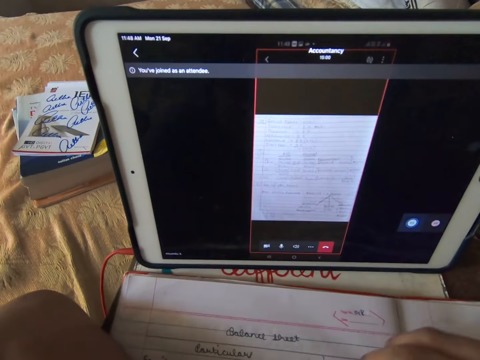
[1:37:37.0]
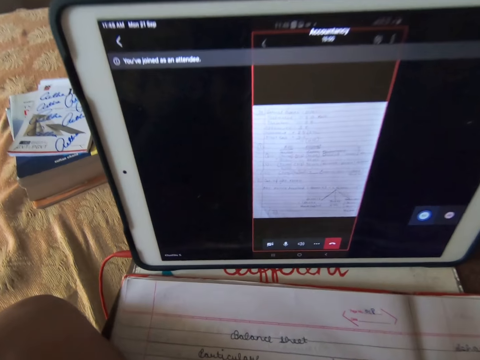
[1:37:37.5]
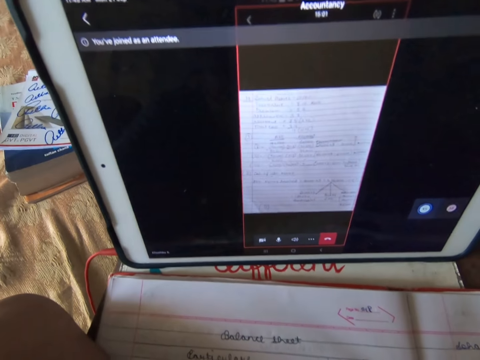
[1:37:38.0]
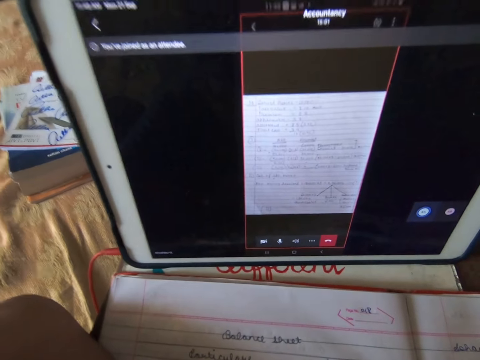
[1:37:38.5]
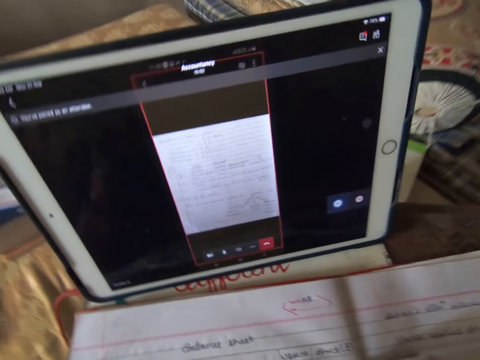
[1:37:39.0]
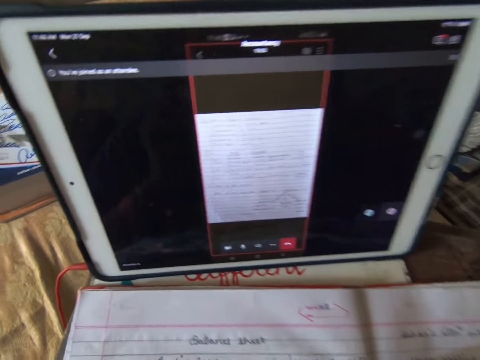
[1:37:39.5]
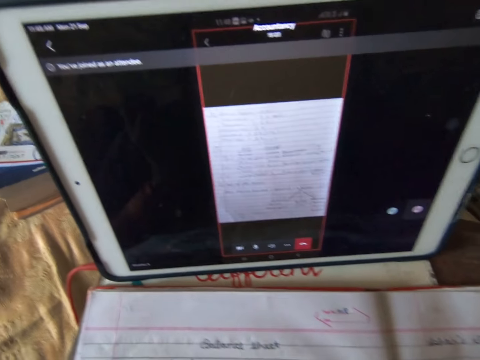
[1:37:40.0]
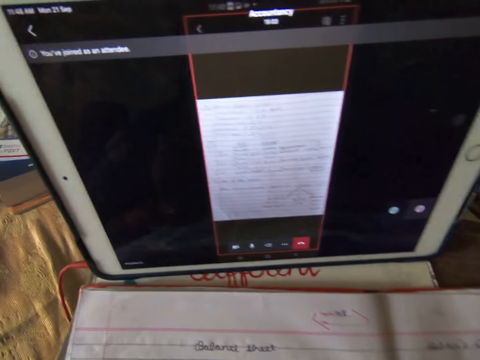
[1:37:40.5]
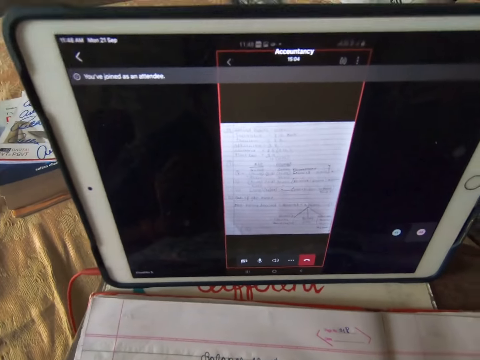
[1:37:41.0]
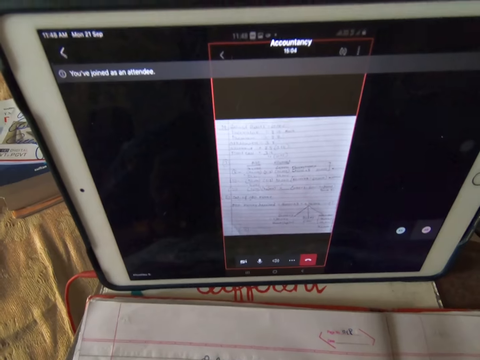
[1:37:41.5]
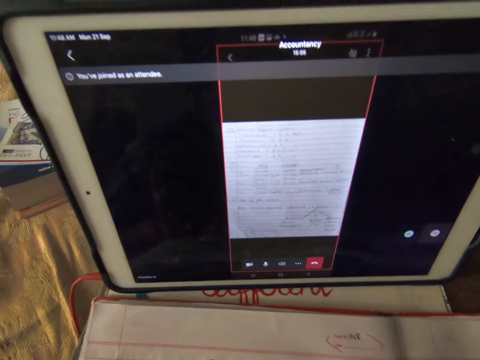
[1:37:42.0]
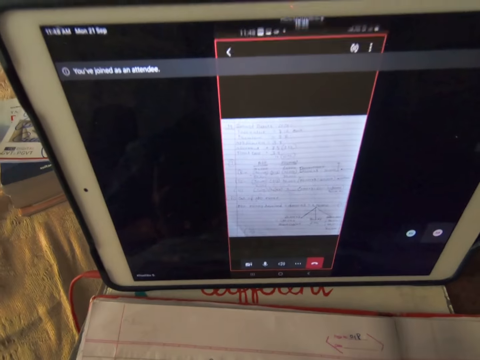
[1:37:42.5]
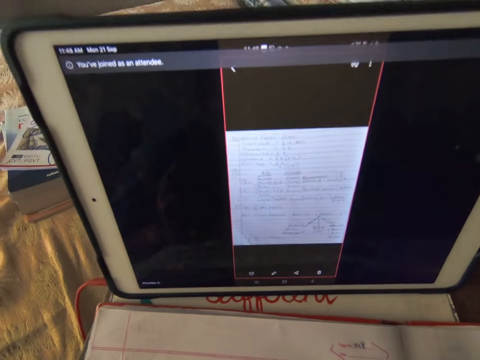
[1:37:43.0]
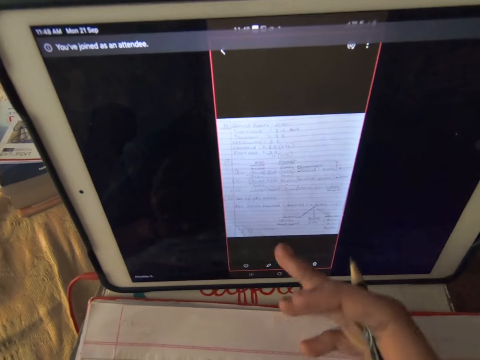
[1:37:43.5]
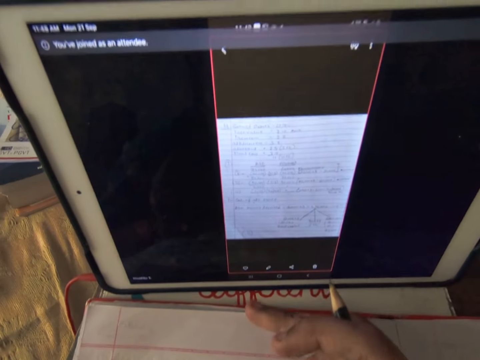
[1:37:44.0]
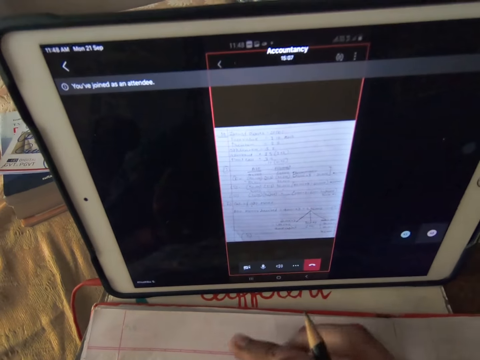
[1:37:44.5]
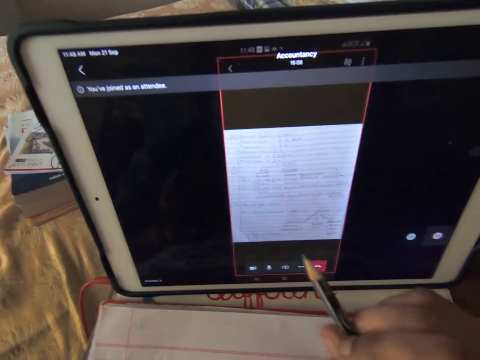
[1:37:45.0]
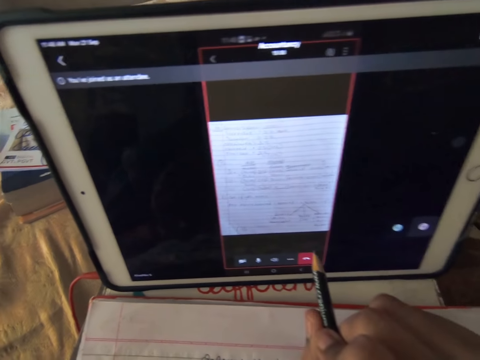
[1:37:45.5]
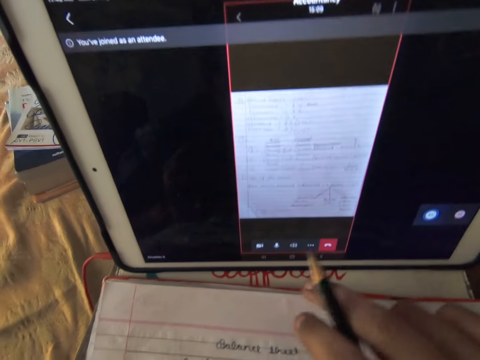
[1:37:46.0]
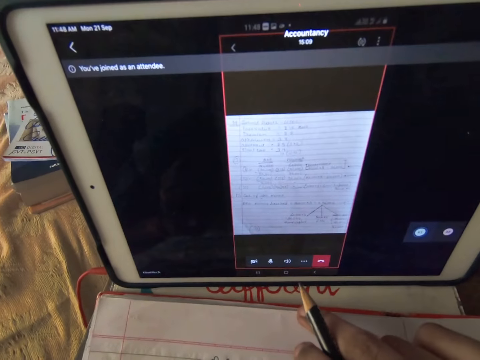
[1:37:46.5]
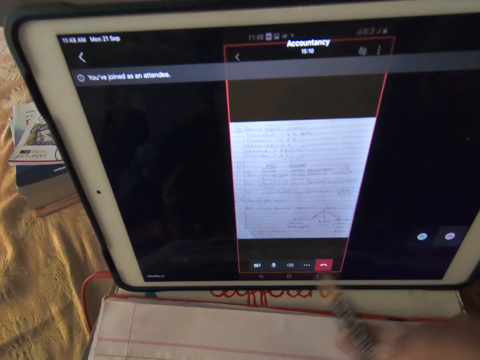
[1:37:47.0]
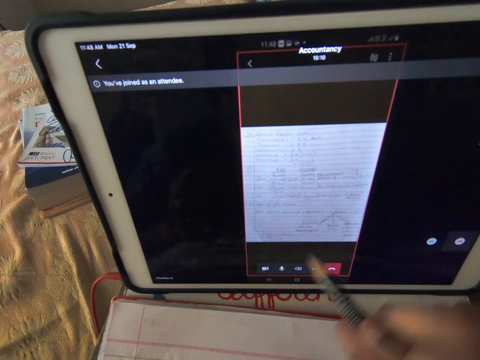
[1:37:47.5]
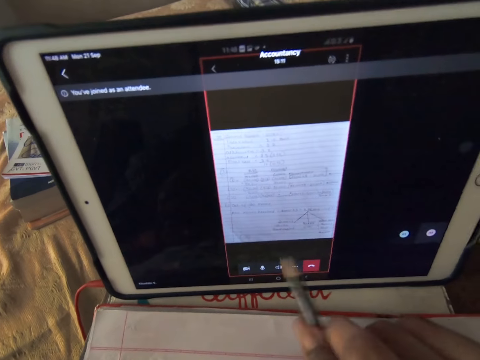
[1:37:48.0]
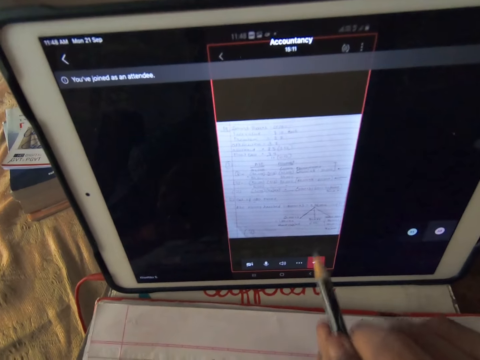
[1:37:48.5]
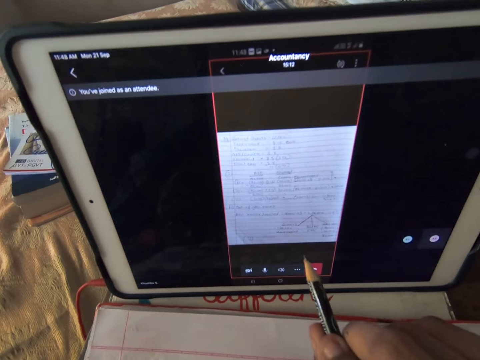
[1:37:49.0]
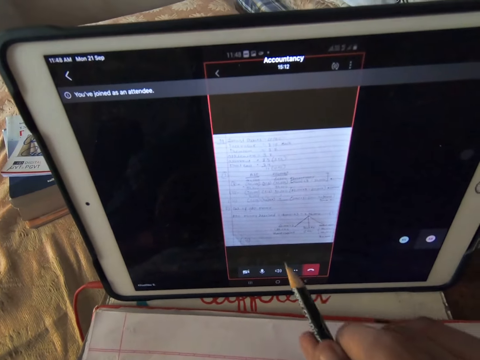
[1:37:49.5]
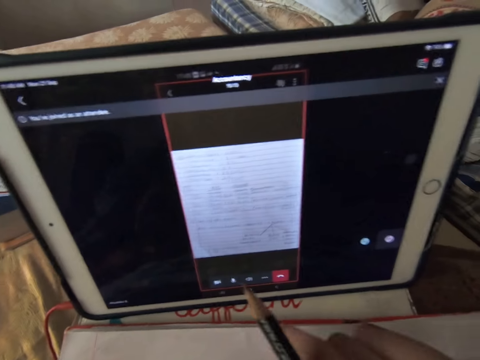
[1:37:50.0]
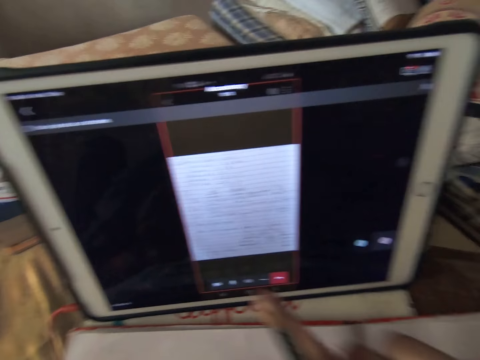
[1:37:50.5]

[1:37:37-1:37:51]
The camera wearer touches the tablet. They read on the tablet.

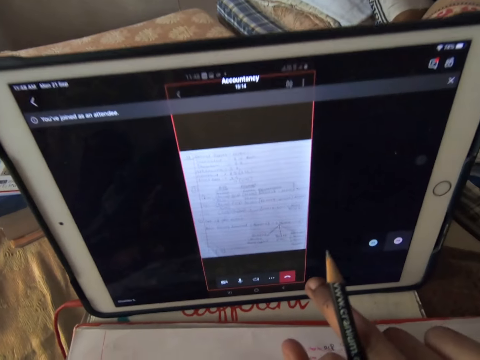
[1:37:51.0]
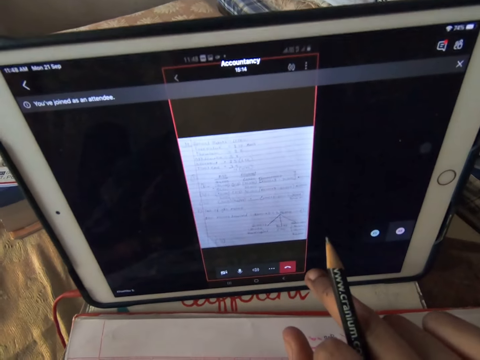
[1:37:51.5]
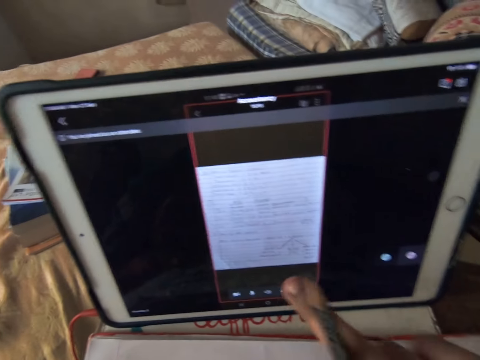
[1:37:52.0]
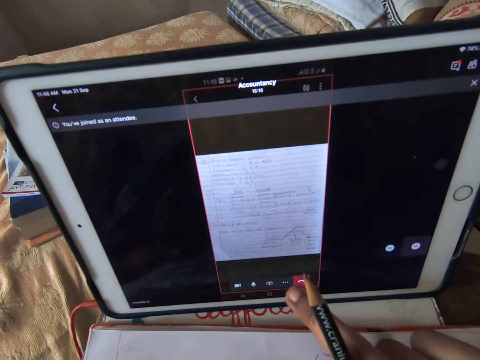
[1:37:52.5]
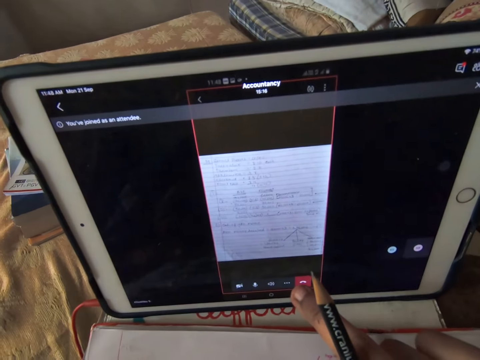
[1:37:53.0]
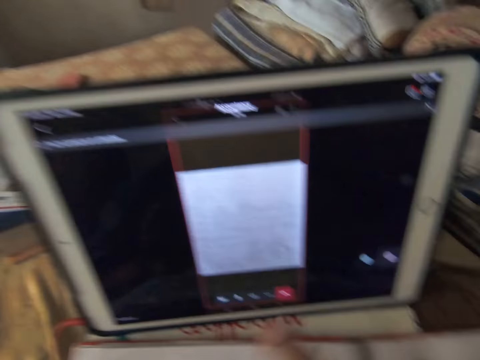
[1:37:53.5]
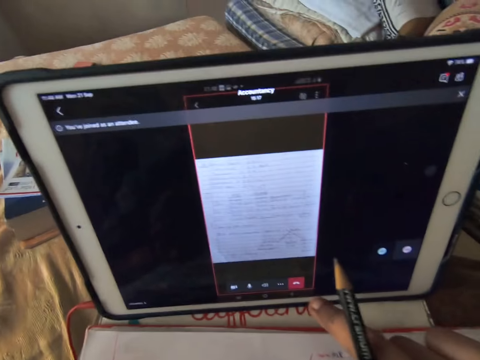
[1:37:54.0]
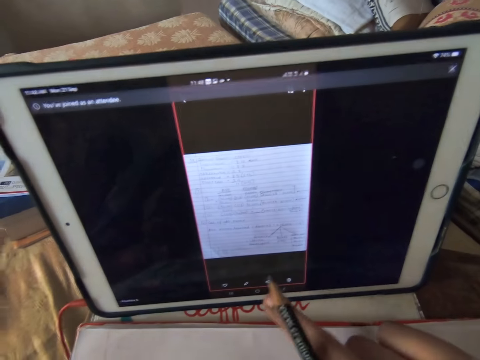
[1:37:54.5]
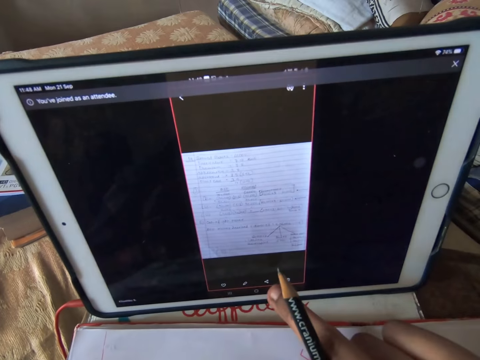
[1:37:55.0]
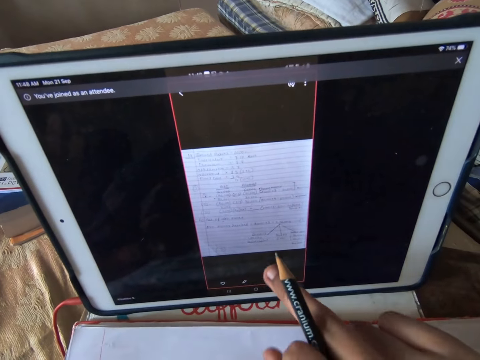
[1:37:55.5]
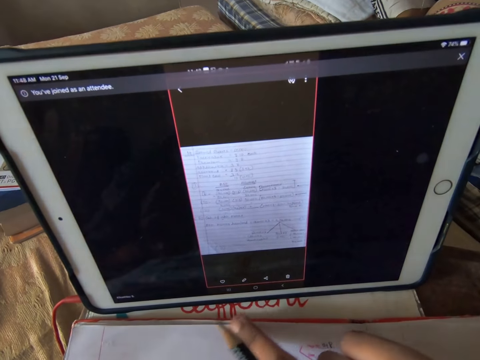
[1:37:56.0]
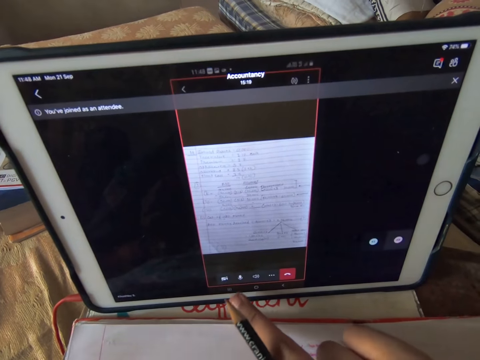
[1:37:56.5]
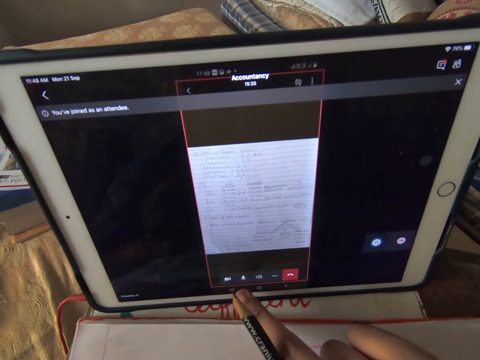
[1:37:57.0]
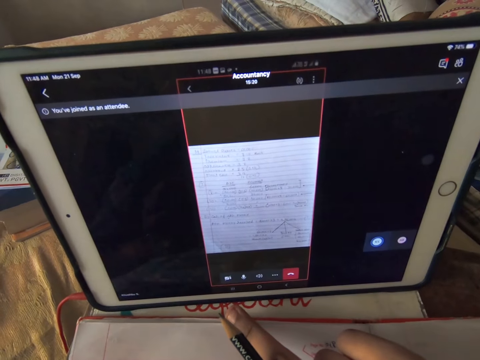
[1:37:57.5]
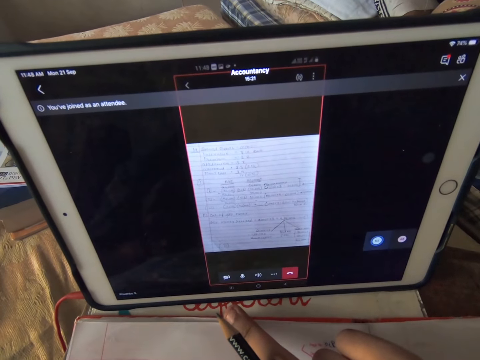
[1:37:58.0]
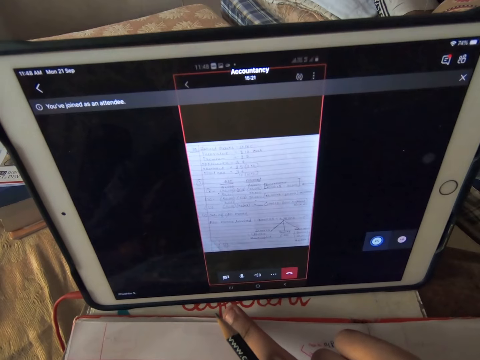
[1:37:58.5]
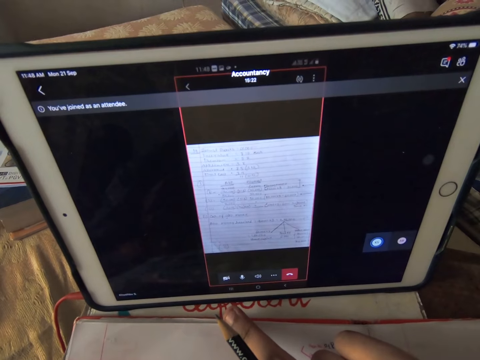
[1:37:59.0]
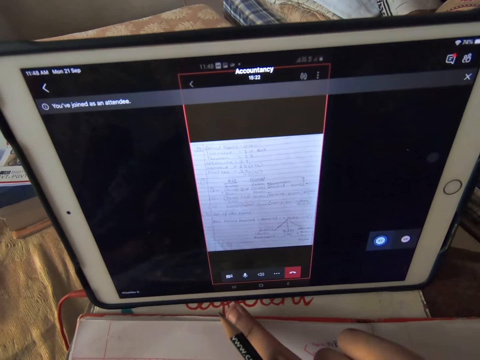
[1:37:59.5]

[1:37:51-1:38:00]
The camera wearer operates the iPad with the pencil in her right hand.

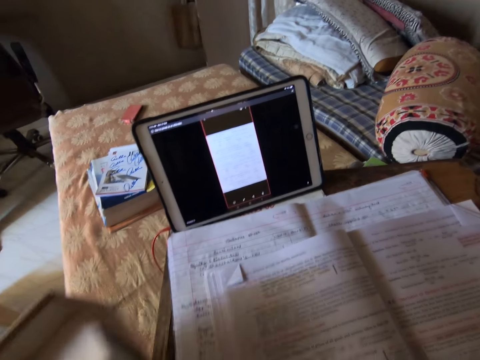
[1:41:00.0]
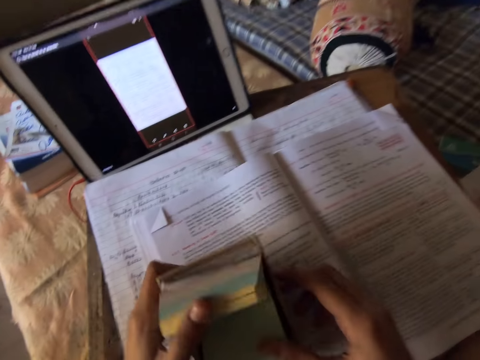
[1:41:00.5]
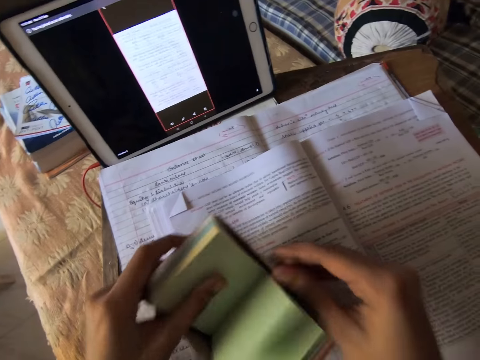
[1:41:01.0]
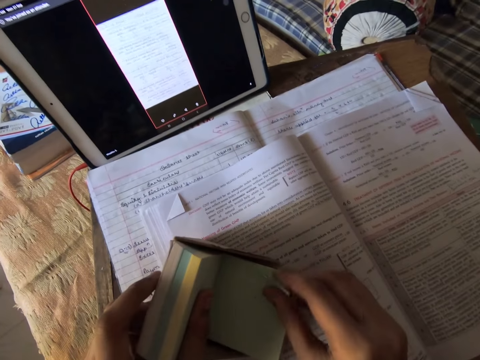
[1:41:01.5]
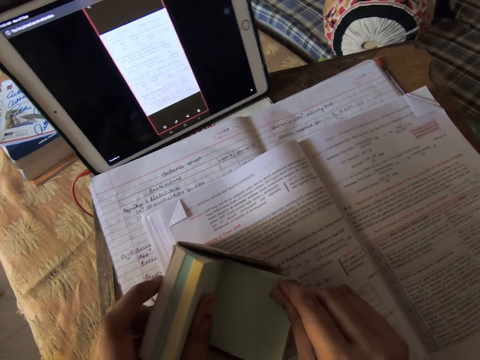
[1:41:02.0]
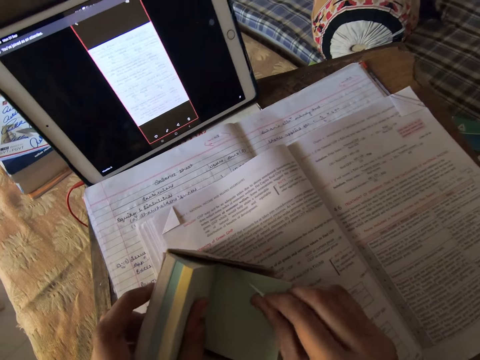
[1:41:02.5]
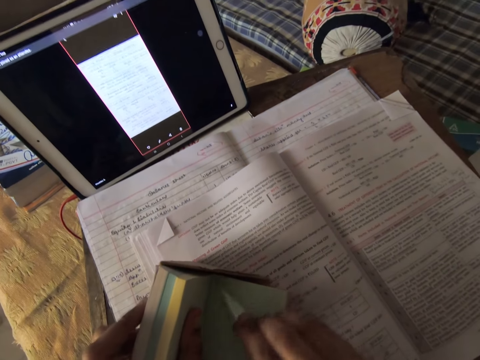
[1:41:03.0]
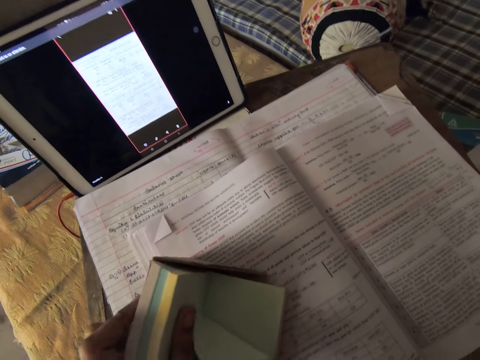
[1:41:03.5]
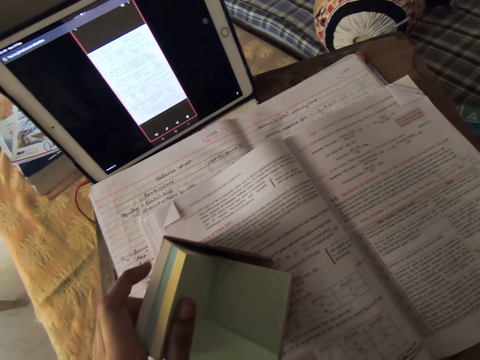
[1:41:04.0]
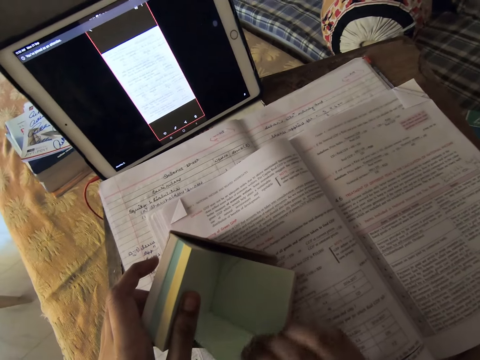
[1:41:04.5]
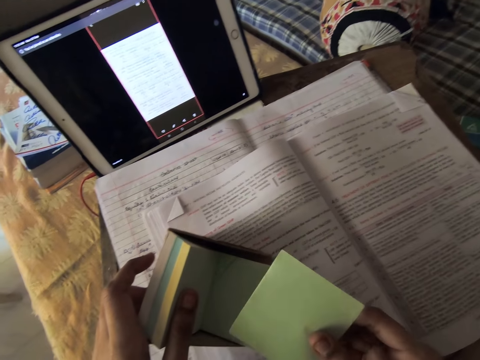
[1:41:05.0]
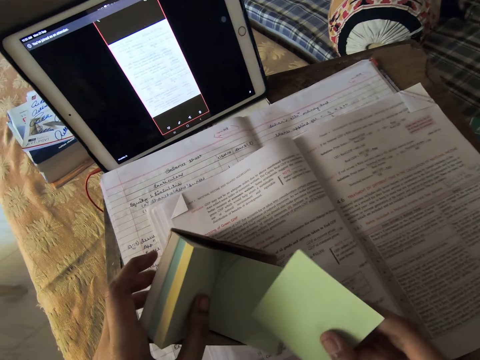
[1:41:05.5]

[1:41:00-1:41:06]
The camera wearer holds the pack of sticker notes with her hands. She tears out a sticker note from the pack of sticker notes.
